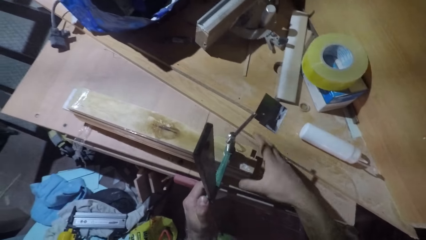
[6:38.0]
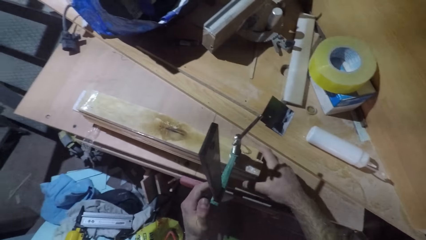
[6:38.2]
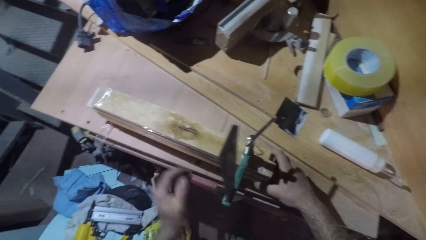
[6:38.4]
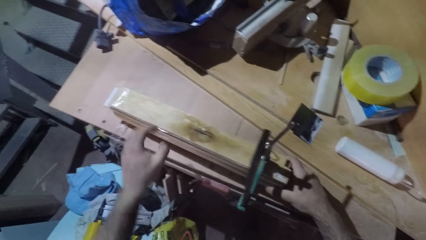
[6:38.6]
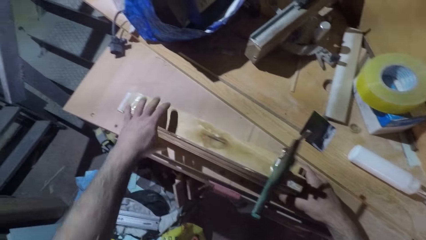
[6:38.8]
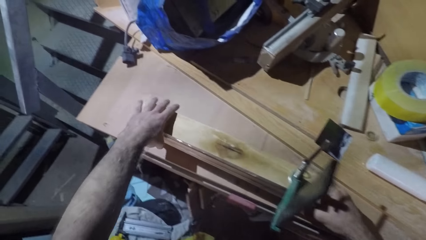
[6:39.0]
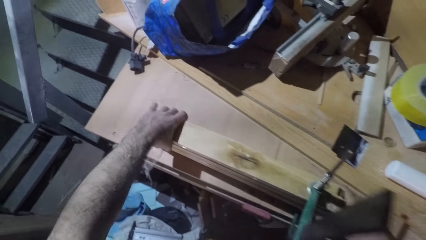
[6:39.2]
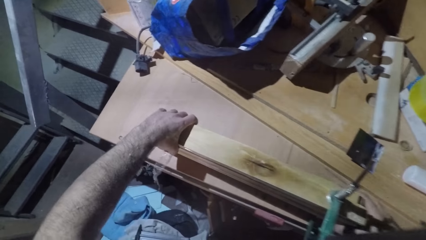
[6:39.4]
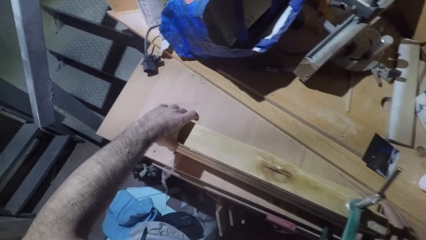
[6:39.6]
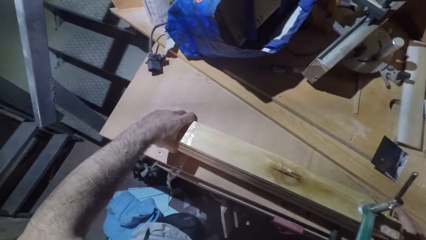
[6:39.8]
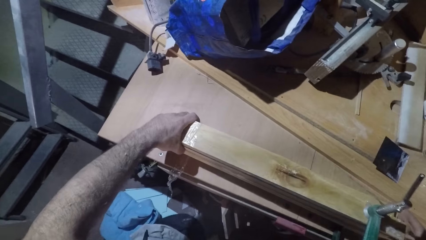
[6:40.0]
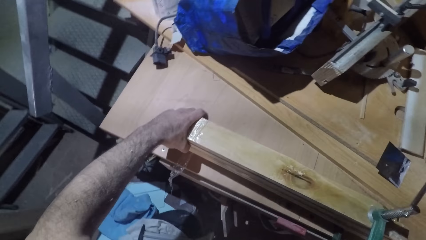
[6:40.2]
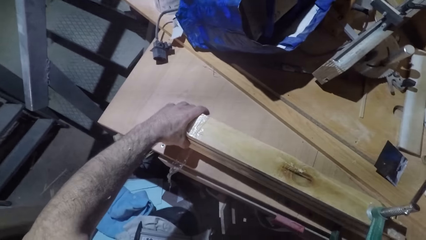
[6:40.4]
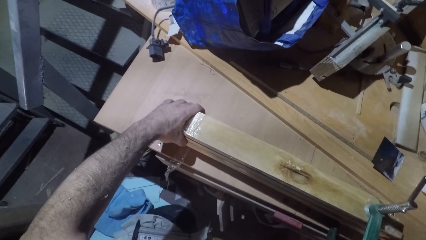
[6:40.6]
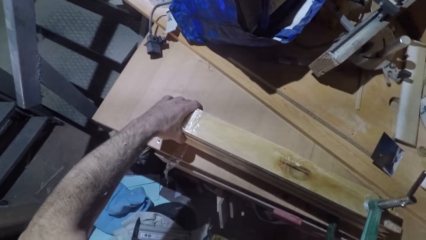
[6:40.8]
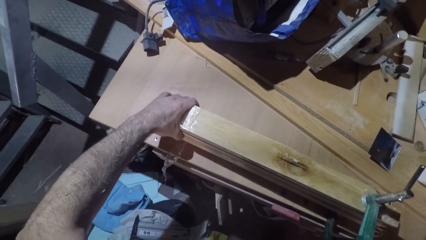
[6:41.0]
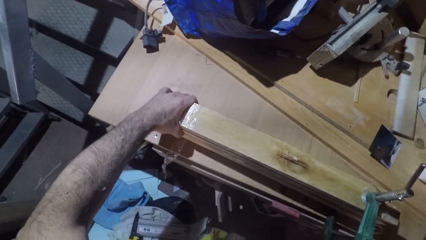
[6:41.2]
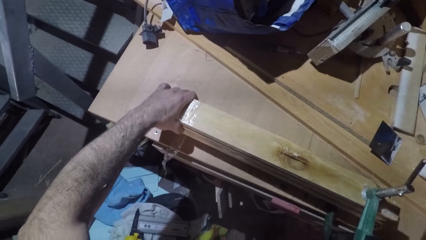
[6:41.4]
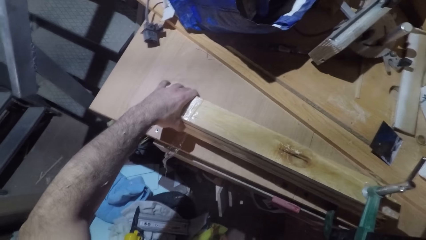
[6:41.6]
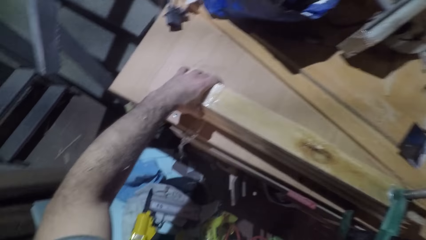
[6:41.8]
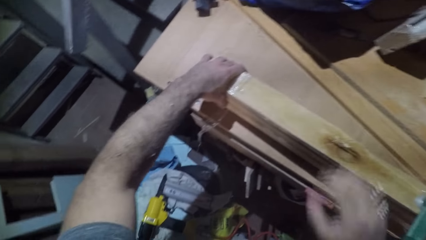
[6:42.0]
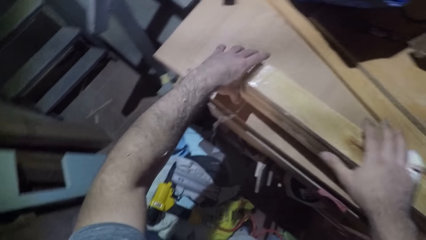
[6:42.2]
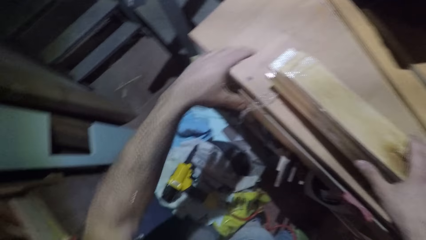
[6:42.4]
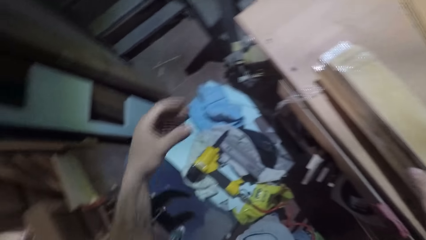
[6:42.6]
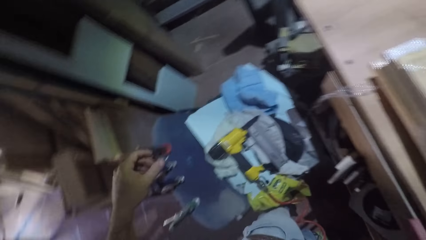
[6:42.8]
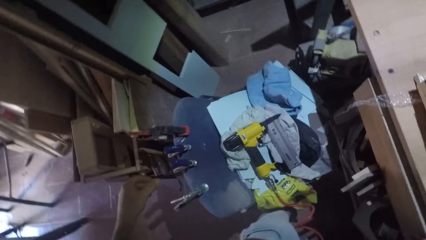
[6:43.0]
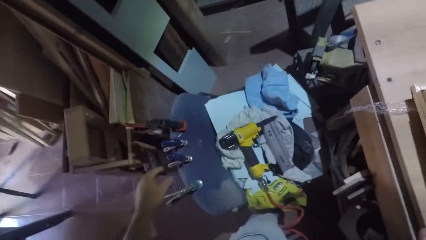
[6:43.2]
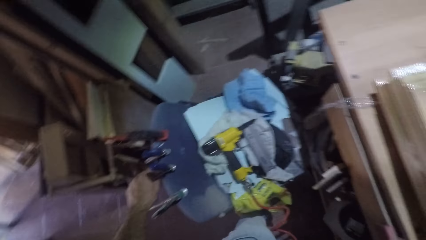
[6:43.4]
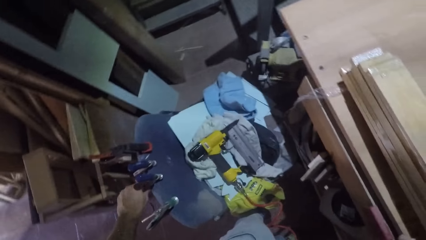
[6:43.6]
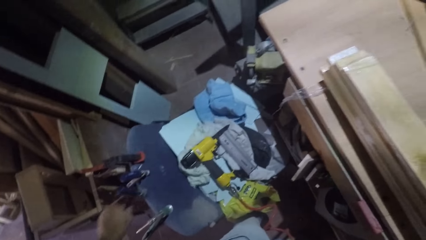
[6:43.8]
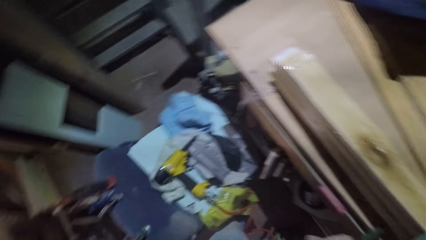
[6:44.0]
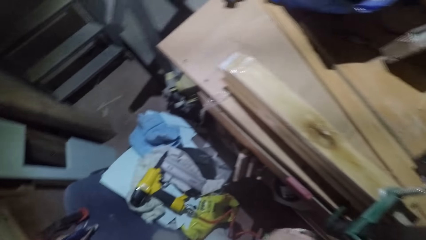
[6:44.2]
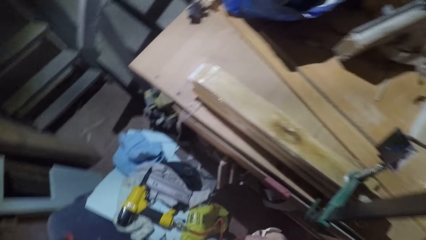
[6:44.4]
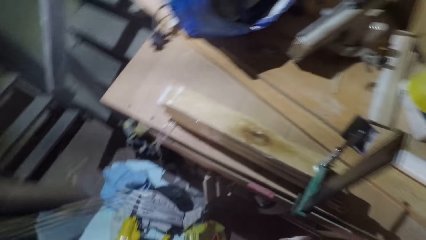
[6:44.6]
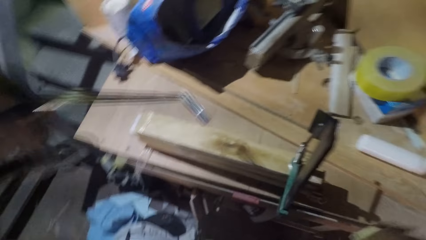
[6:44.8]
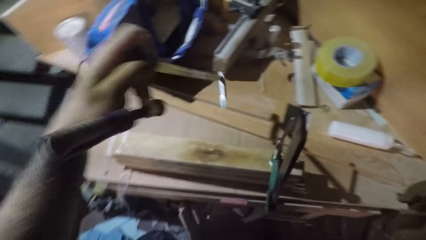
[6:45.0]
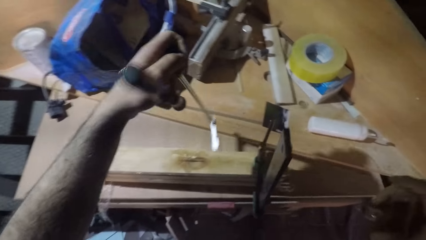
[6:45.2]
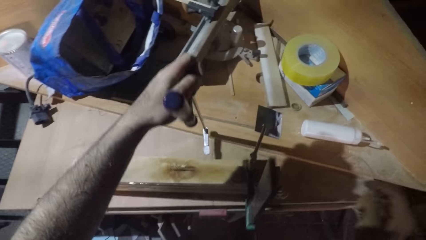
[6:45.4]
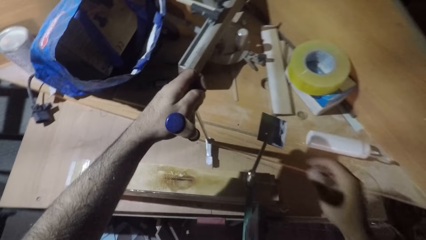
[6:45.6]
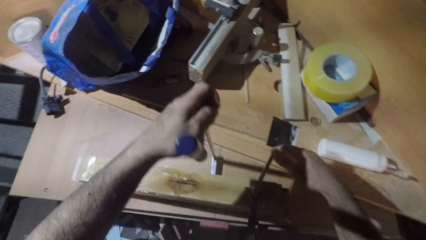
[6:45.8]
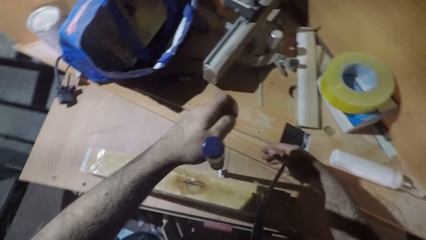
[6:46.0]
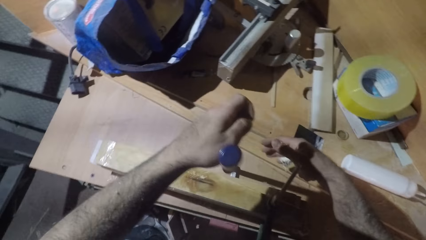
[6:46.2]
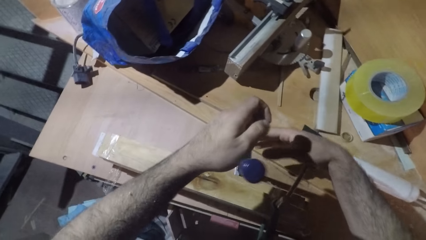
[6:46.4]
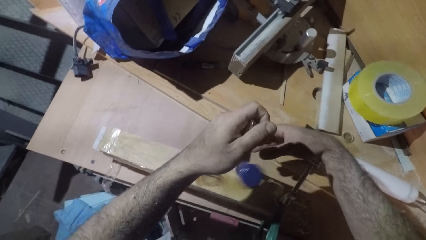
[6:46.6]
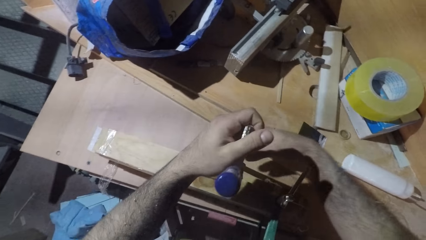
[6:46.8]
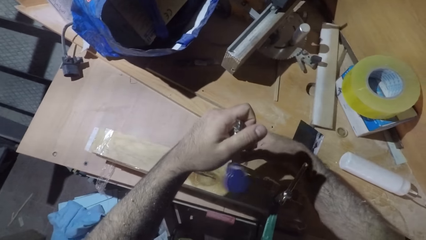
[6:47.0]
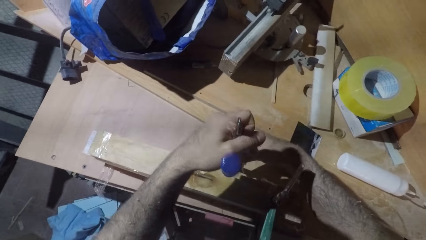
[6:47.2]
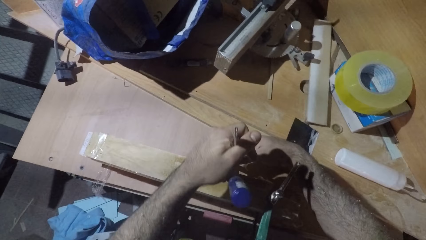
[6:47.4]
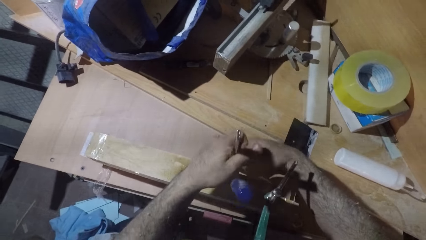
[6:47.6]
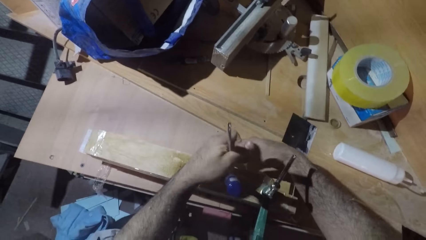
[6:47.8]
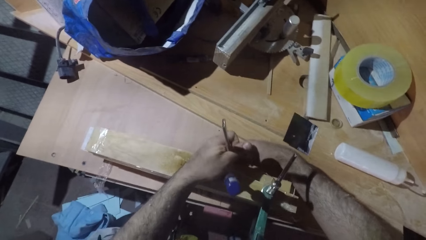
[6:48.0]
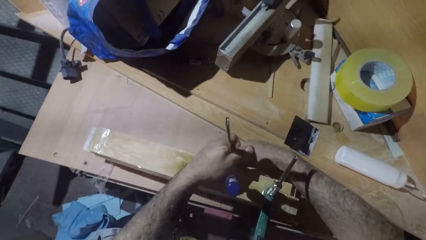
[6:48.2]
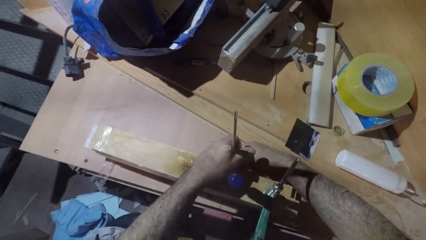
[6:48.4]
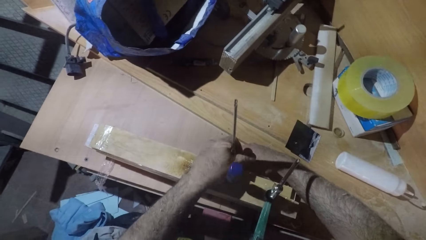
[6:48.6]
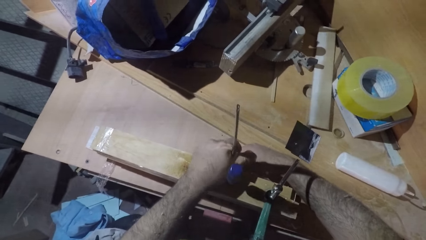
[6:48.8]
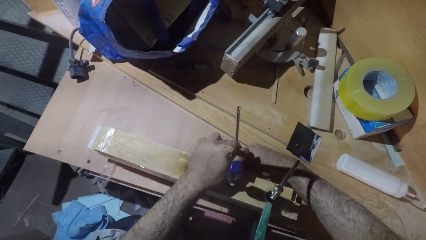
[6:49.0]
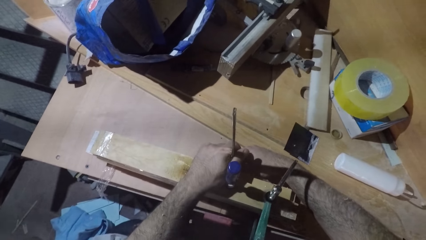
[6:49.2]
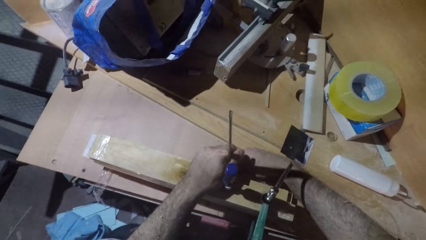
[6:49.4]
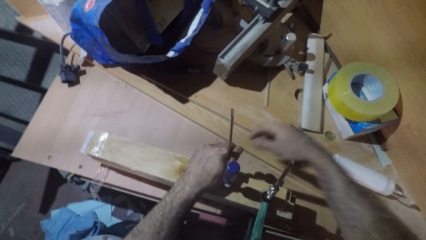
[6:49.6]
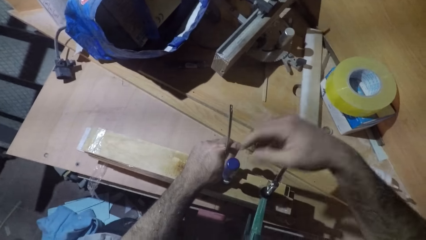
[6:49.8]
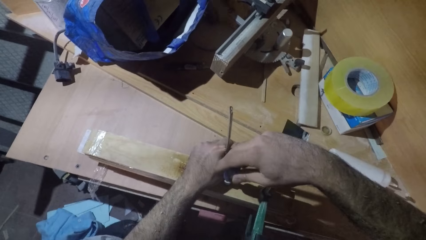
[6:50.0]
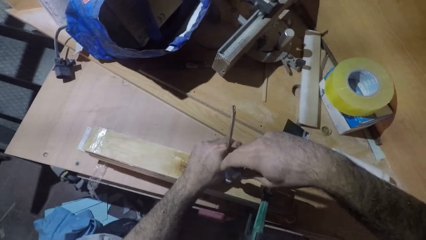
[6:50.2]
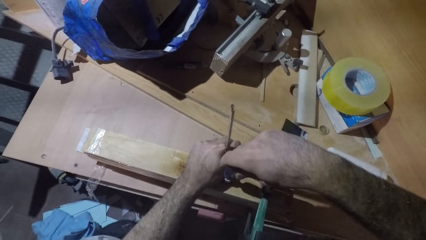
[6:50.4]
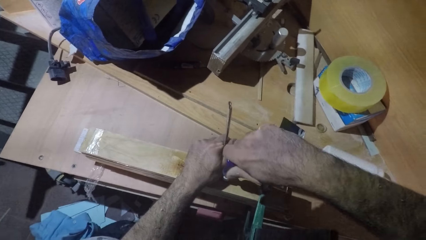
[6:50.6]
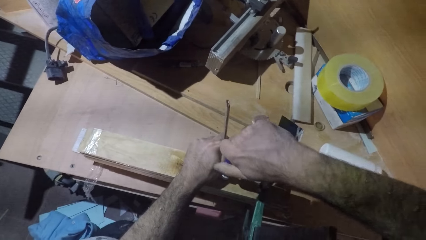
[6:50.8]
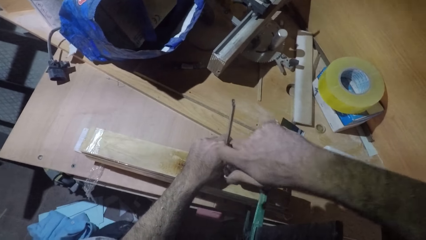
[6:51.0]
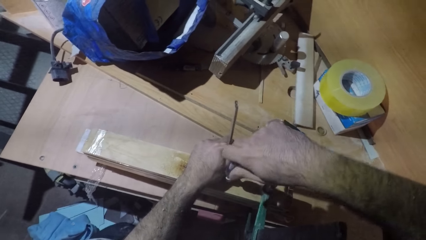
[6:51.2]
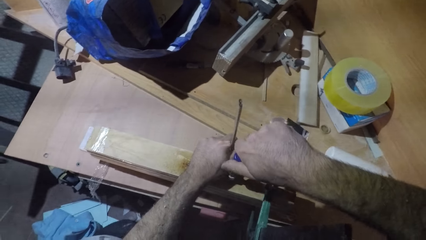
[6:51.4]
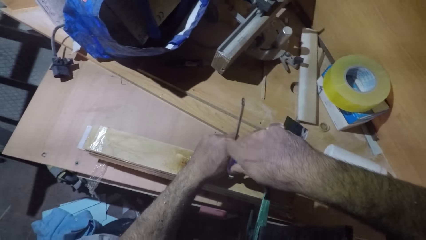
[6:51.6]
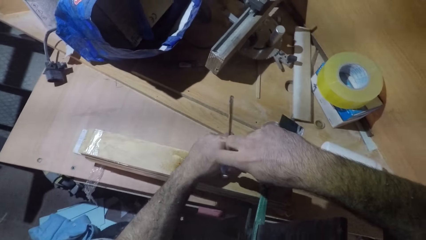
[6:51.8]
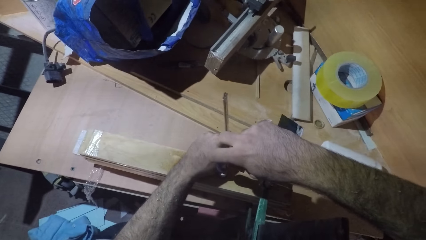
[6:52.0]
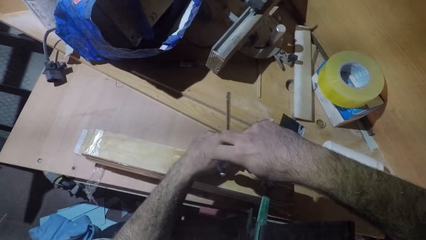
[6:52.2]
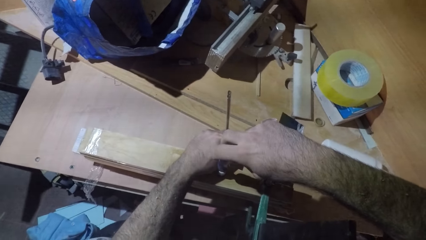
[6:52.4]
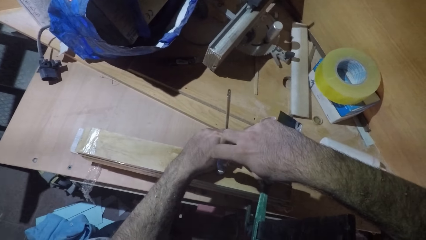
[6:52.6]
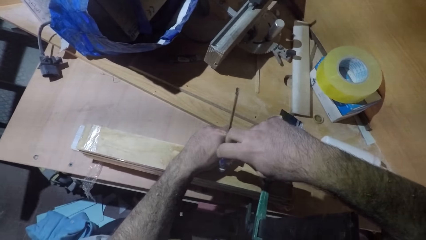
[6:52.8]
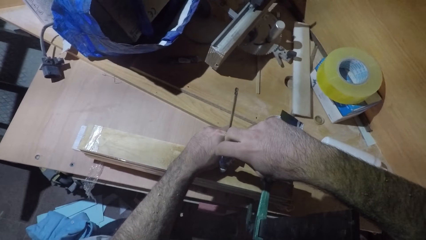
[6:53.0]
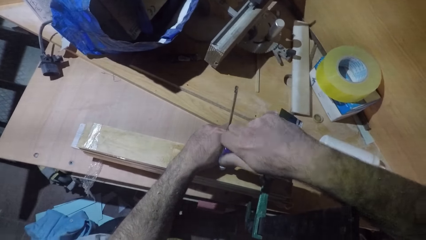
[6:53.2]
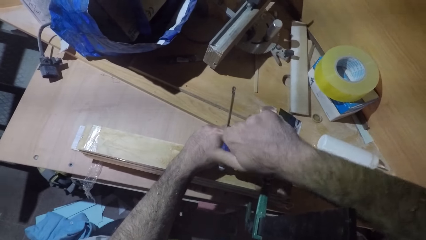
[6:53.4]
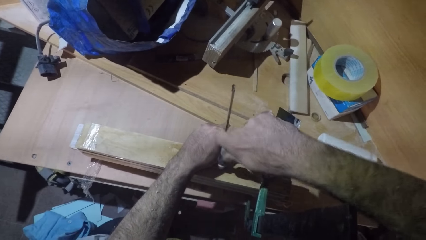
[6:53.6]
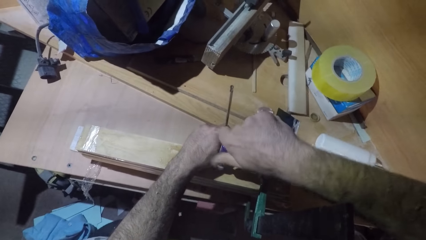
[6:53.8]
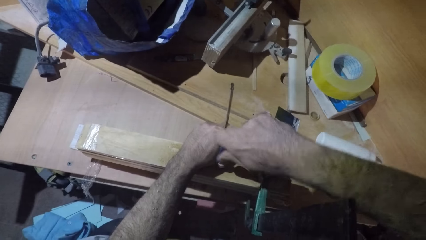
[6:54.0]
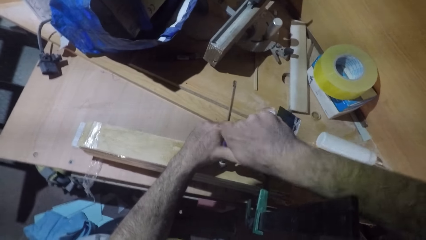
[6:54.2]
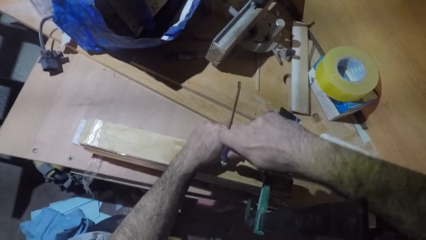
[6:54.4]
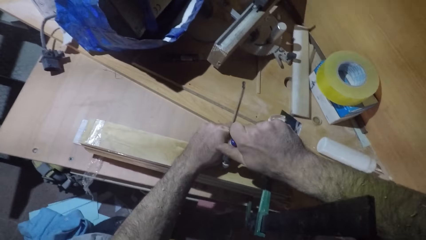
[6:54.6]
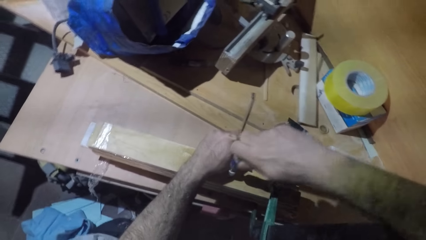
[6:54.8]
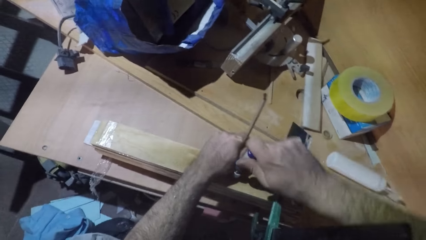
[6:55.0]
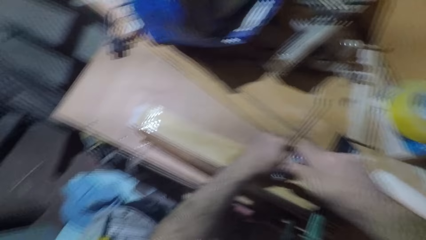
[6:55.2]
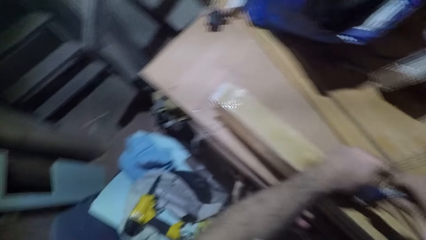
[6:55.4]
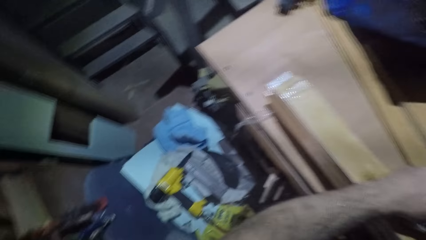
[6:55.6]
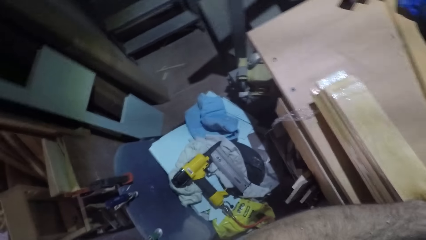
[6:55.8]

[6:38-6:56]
The camera wearer picks a clamp or driller. They put the clamp on the wood. They tighten the driller on the wood.
